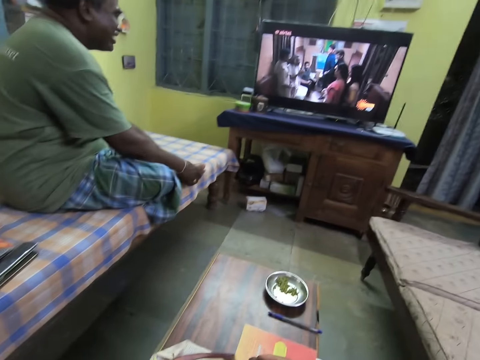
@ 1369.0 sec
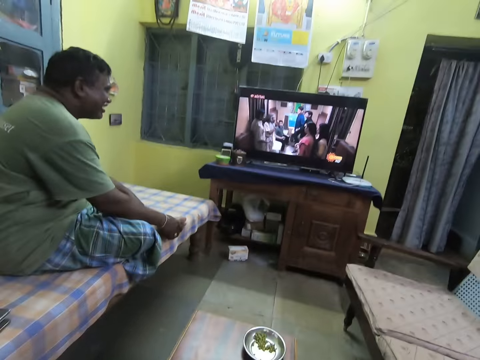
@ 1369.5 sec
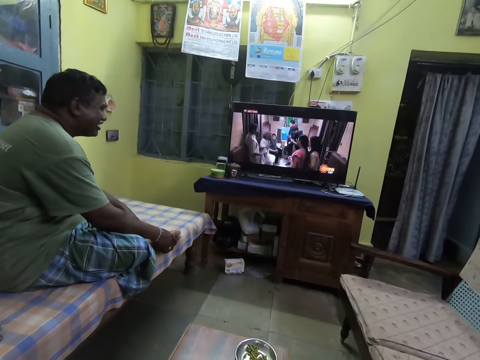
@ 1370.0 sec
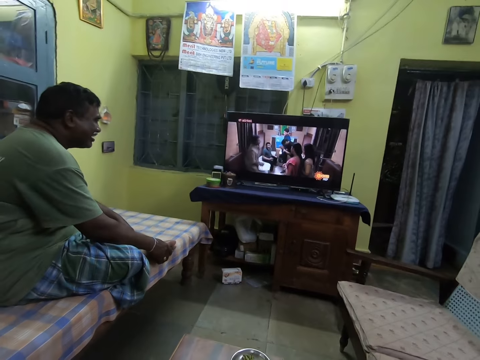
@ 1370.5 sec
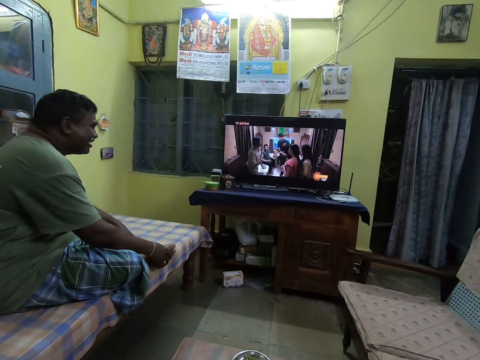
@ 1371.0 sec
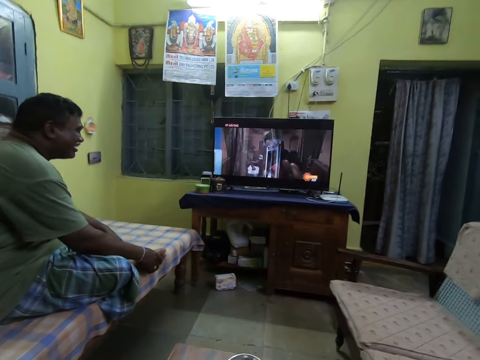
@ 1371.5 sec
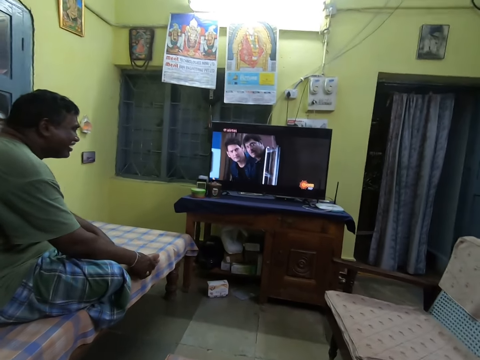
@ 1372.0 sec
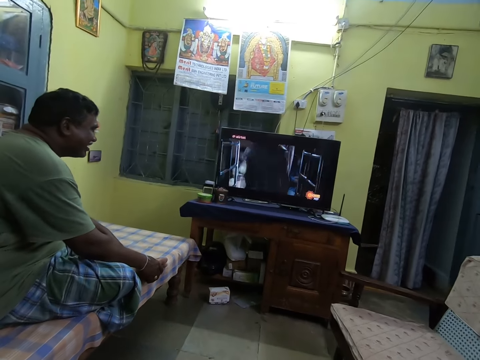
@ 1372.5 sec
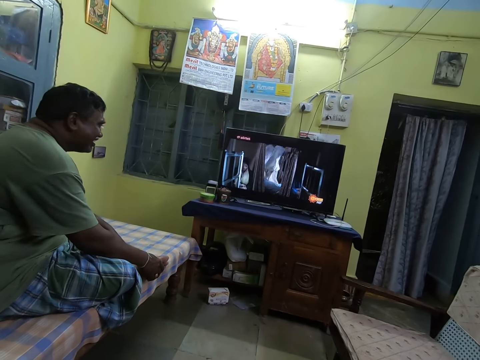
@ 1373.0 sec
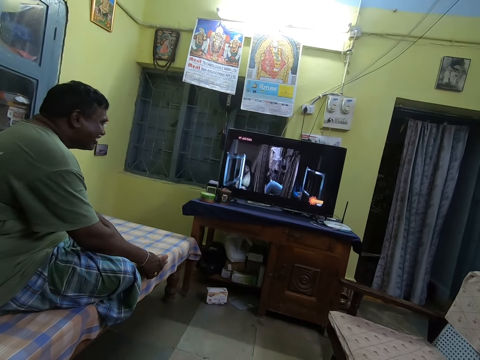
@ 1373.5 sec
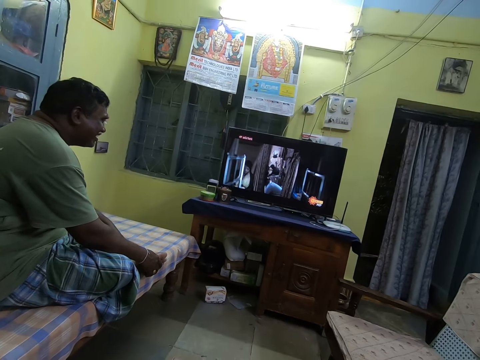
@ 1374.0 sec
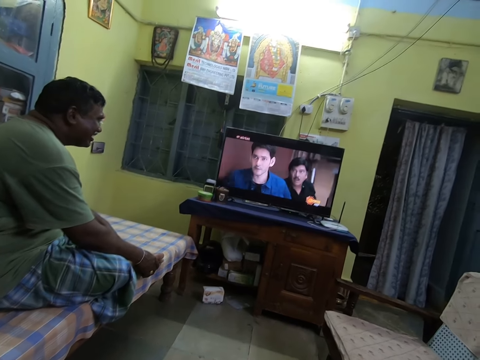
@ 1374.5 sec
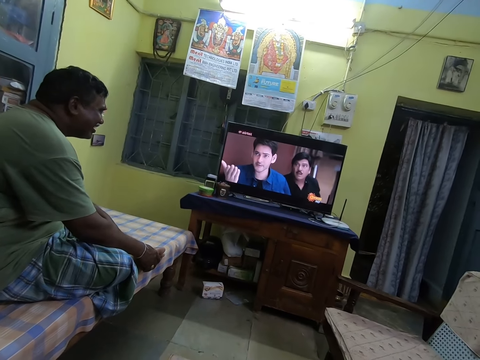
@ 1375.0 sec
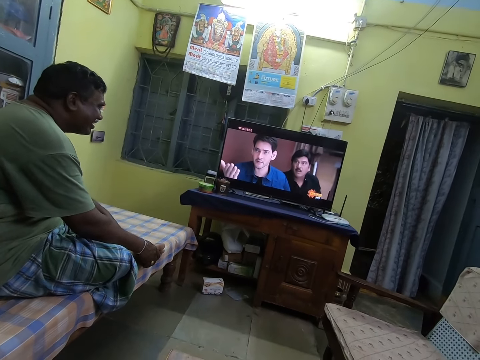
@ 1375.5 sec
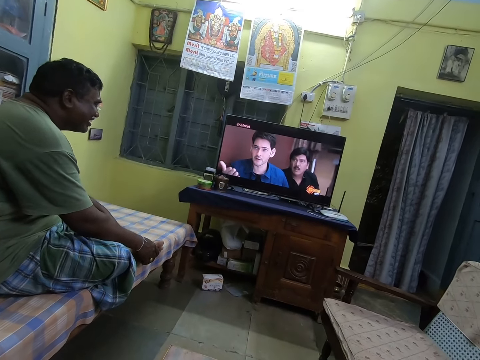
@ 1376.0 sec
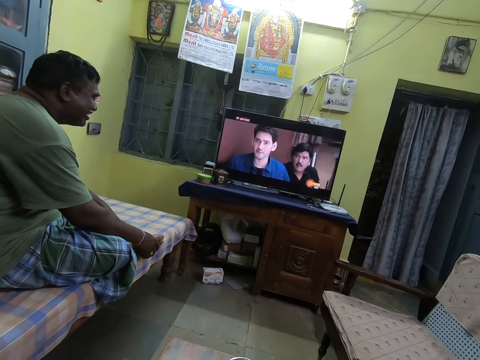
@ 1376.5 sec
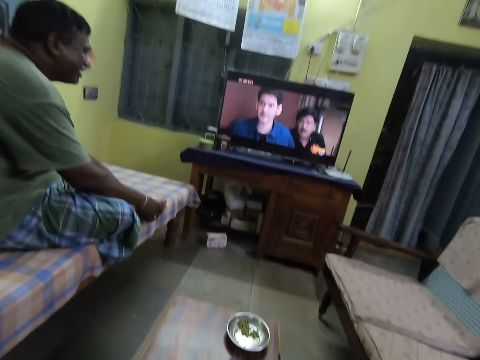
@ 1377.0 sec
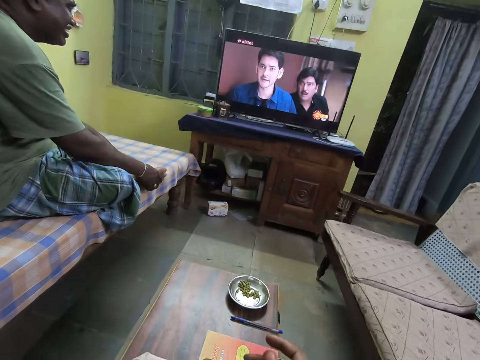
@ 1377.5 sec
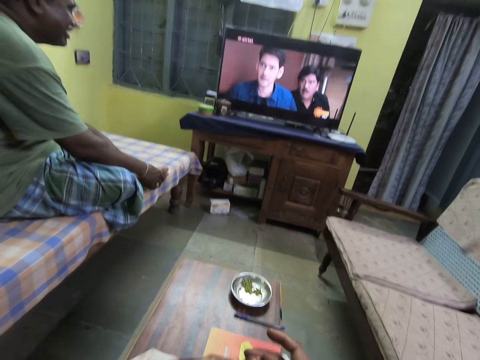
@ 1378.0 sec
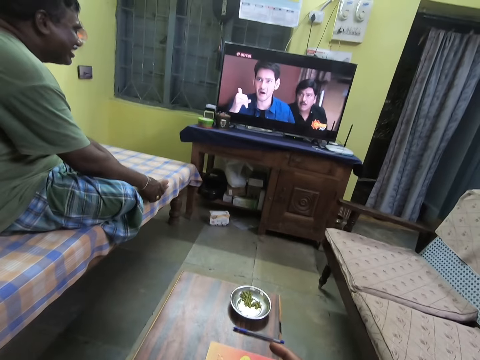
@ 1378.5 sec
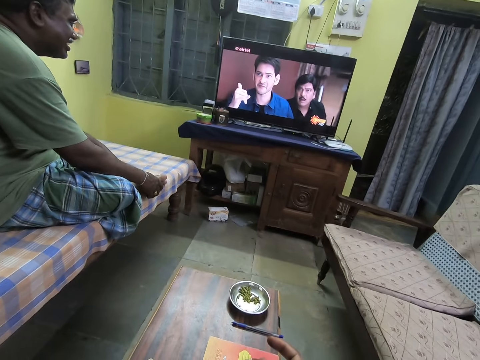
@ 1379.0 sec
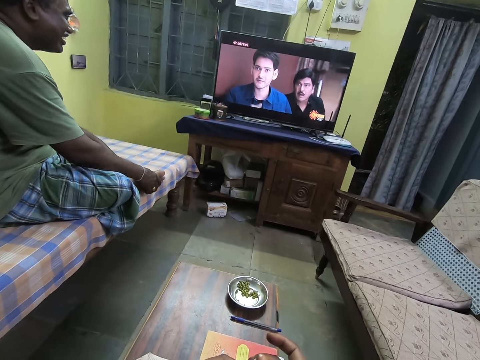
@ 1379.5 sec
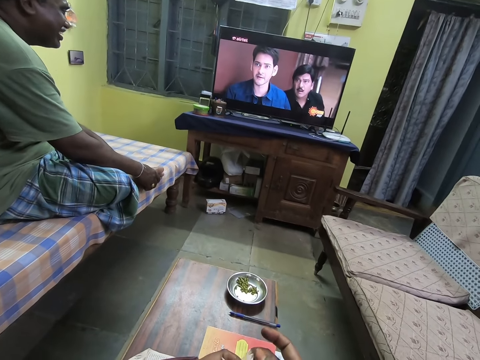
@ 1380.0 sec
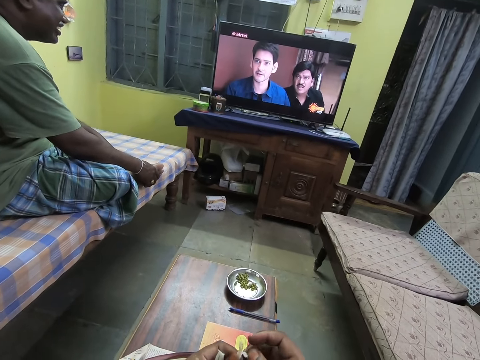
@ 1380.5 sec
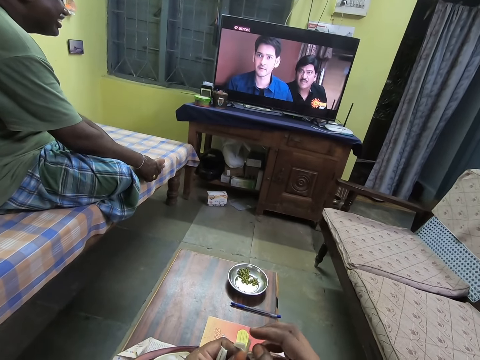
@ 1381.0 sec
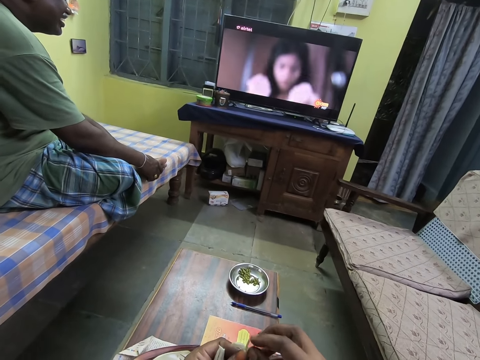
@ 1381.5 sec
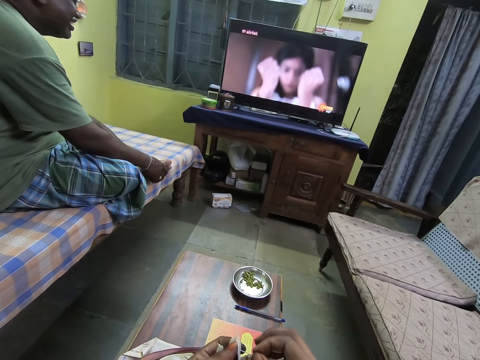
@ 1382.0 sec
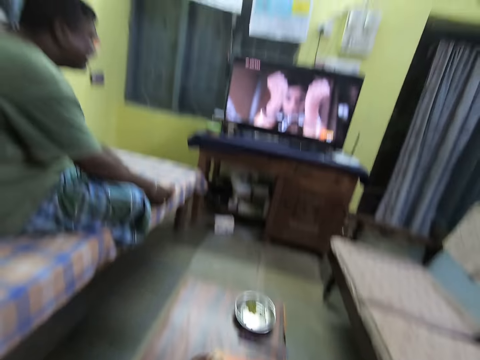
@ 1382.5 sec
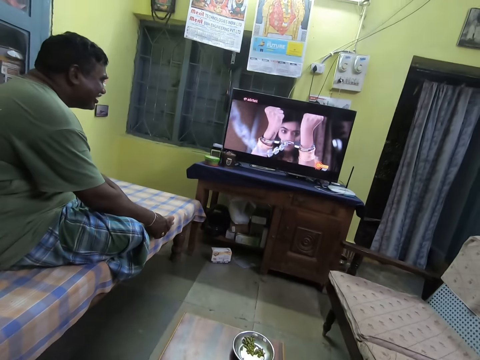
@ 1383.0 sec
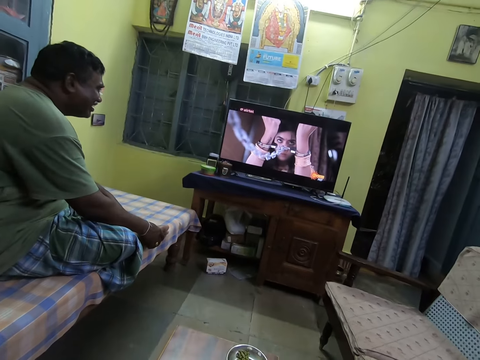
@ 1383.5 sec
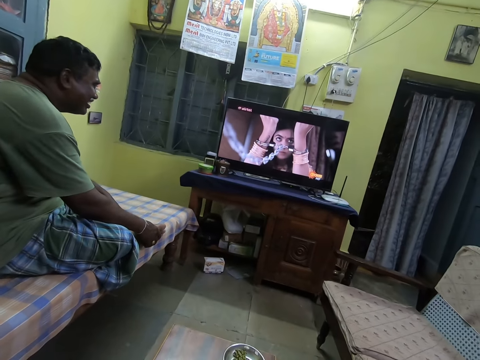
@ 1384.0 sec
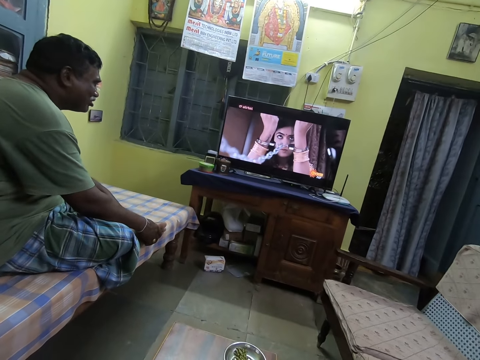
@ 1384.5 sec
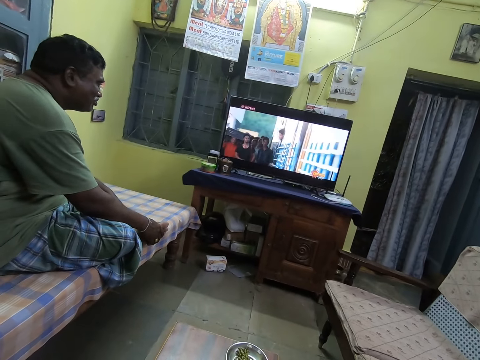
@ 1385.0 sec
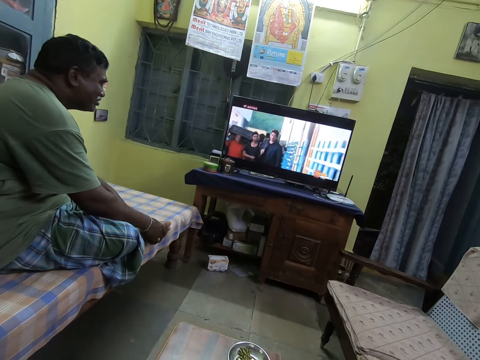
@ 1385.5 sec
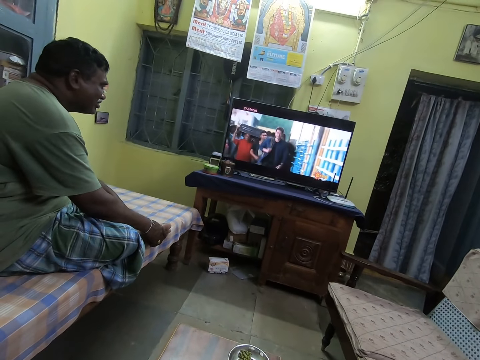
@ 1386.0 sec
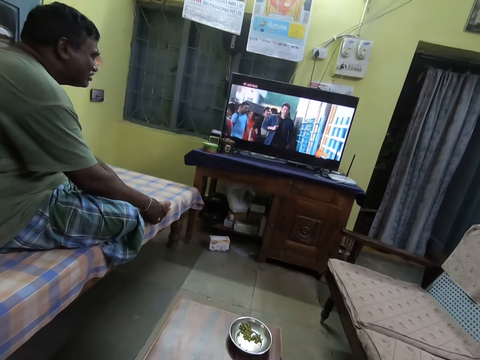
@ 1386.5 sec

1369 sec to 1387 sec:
The camera wearer holds a banana flower.

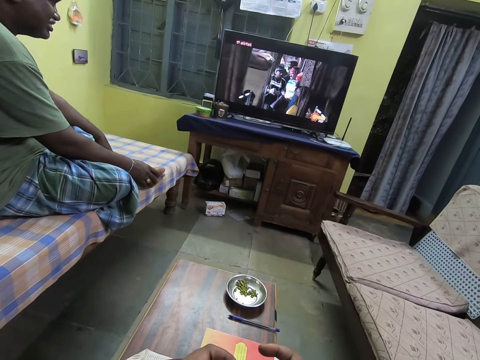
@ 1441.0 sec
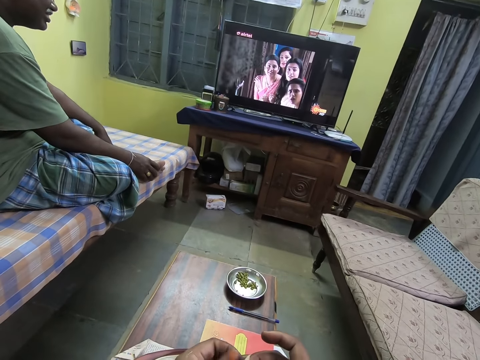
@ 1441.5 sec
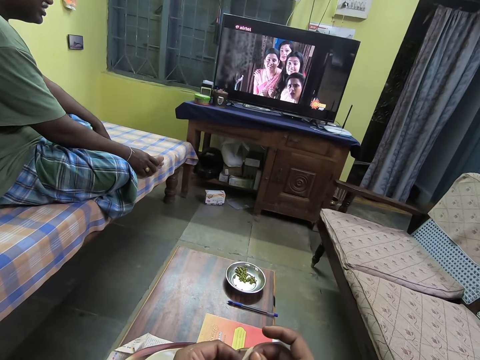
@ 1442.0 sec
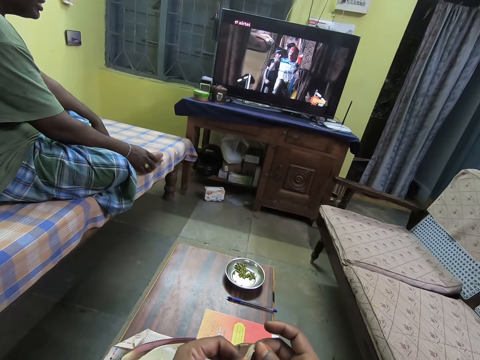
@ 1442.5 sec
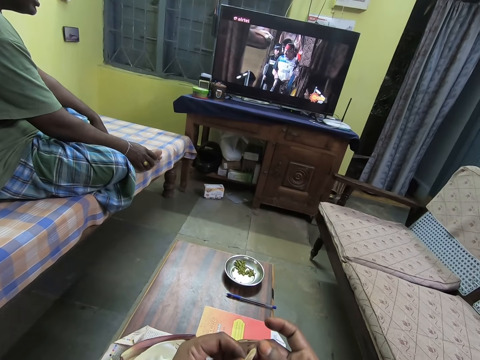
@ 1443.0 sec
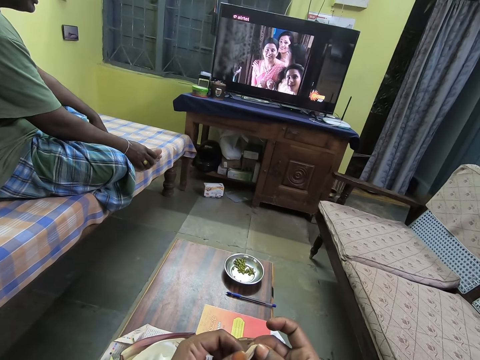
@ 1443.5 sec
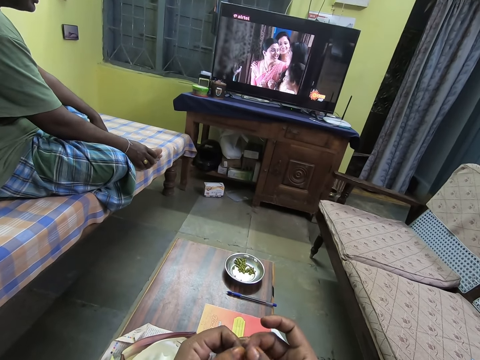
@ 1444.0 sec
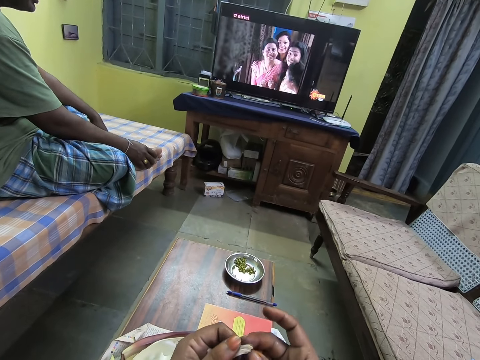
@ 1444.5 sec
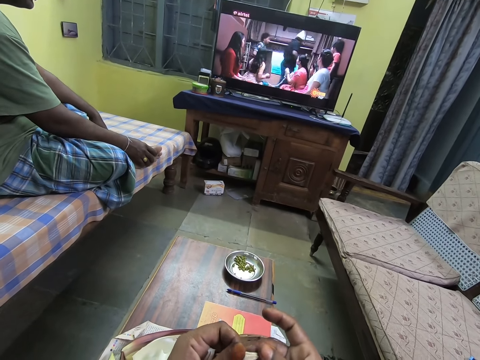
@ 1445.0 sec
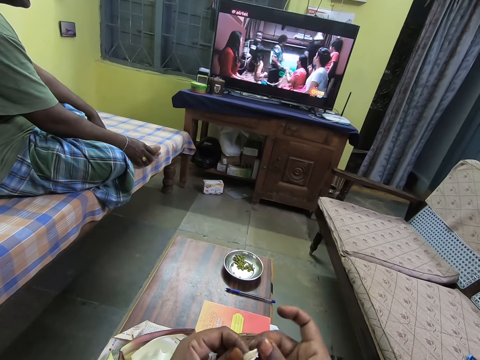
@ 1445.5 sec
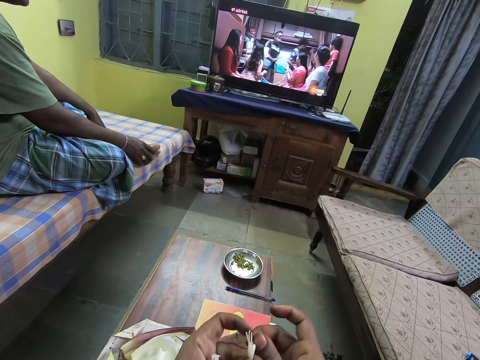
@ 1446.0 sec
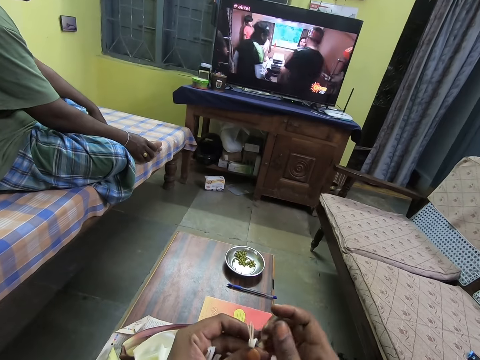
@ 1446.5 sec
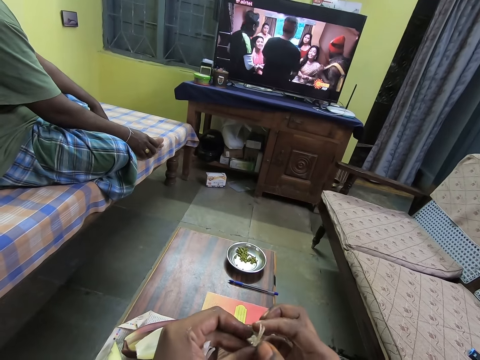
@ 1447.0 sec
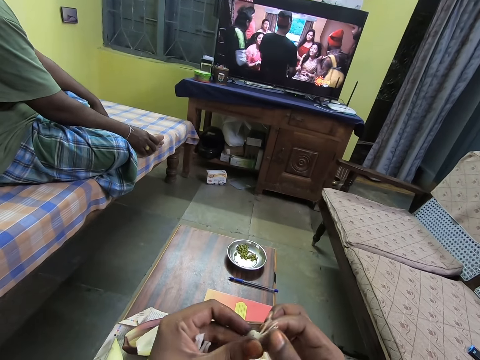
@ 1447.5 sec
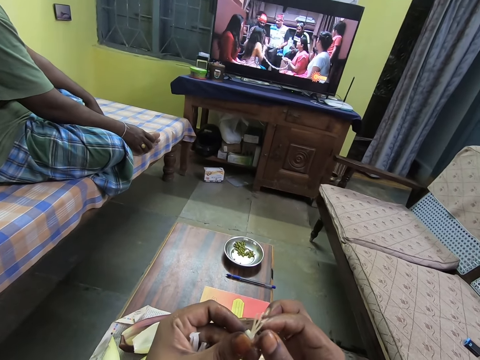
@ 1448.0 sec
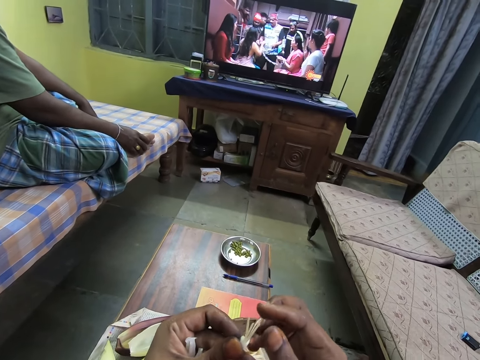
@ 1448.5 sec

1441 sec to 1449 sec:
The camera wearer shucks a corn with her hands. She opens a banana flower.
